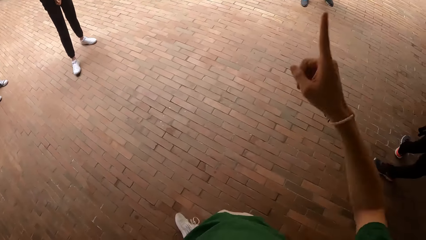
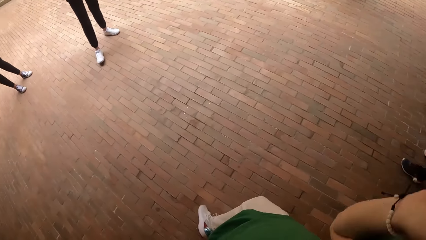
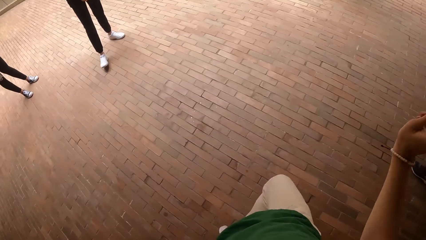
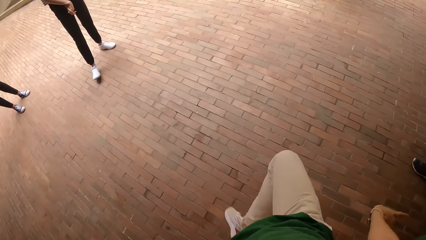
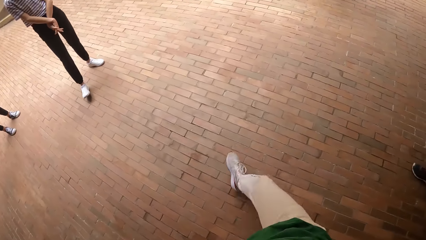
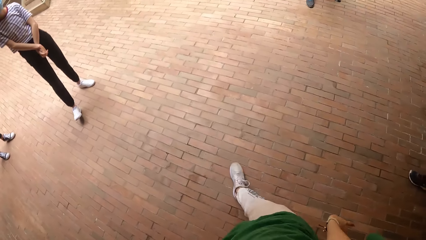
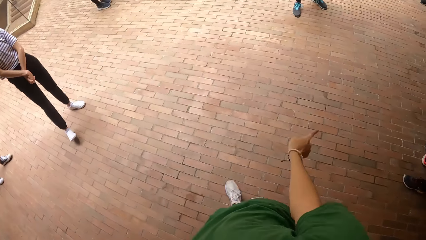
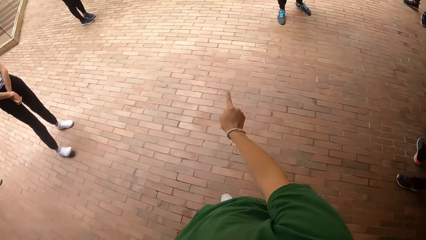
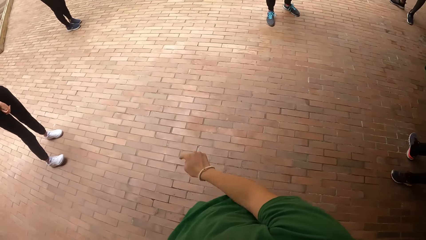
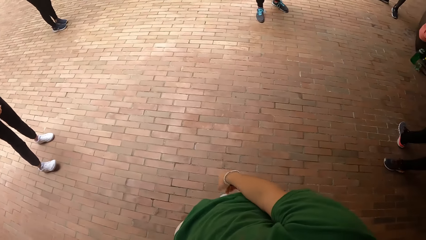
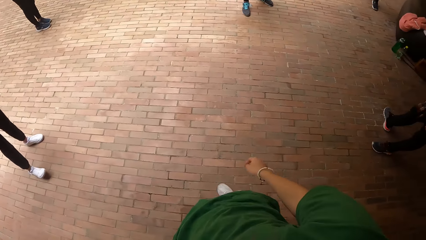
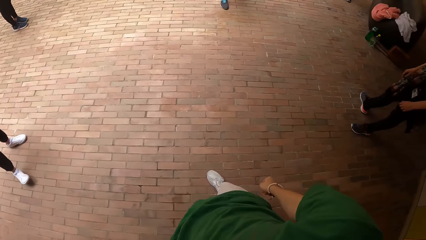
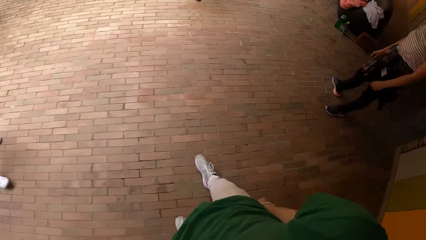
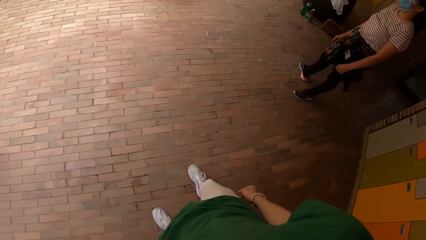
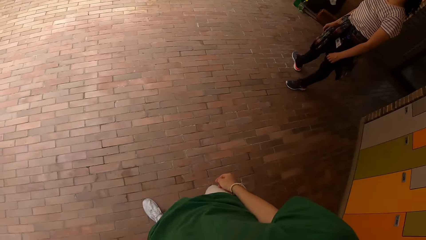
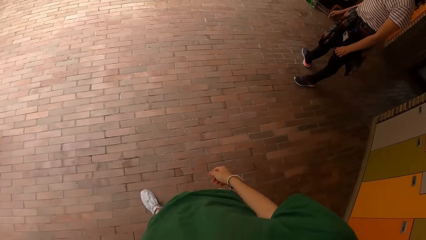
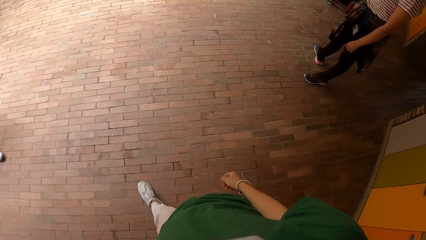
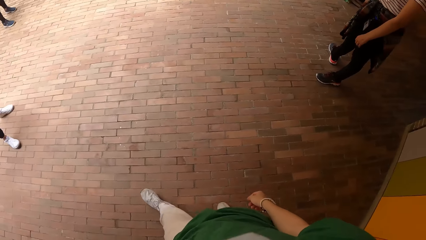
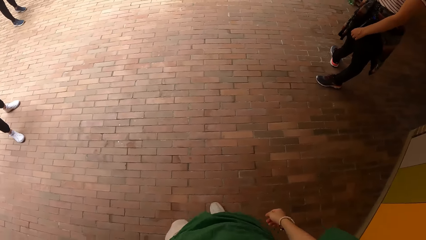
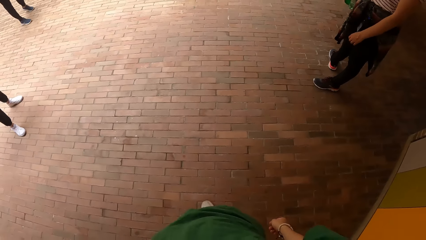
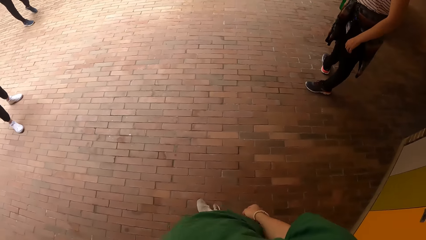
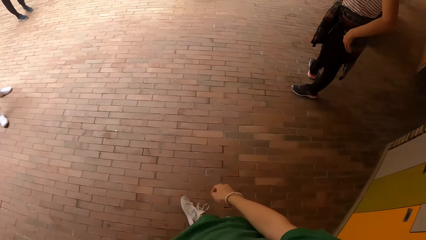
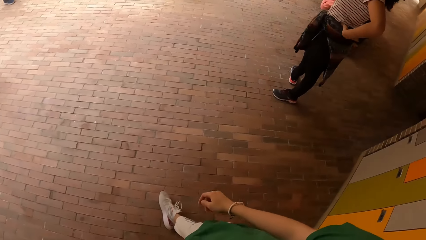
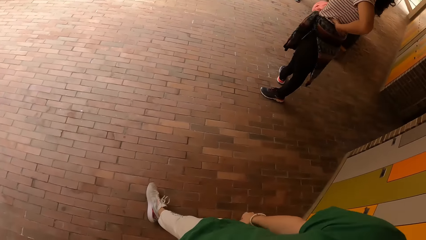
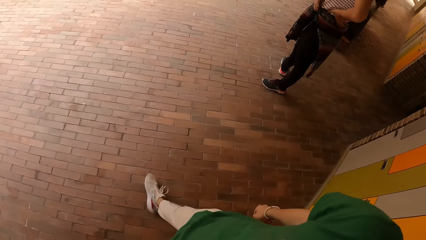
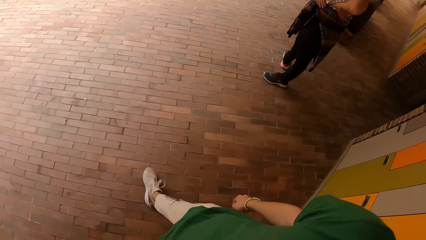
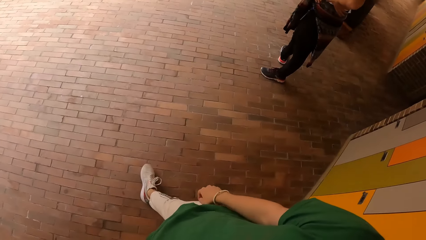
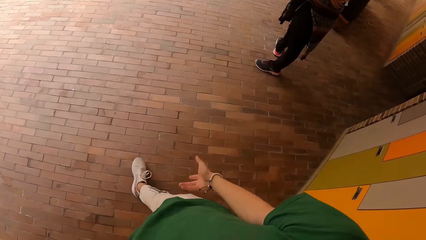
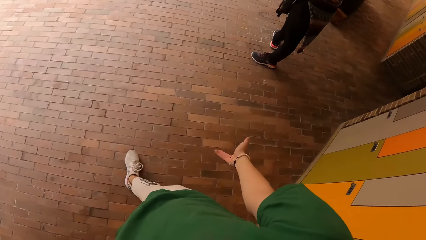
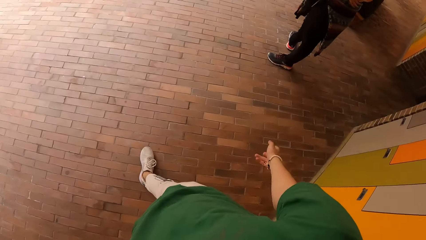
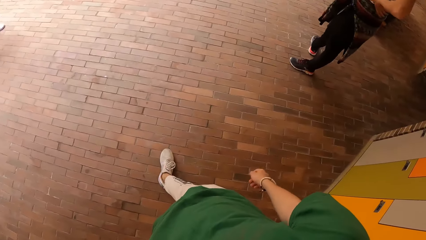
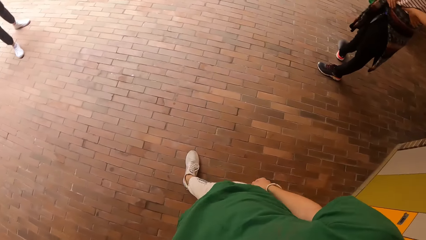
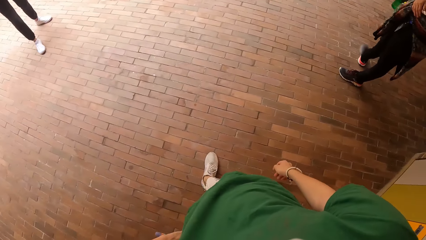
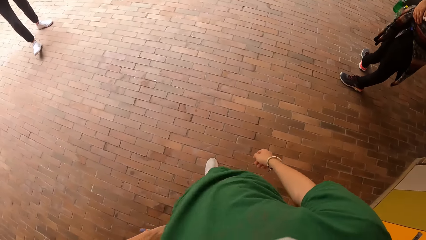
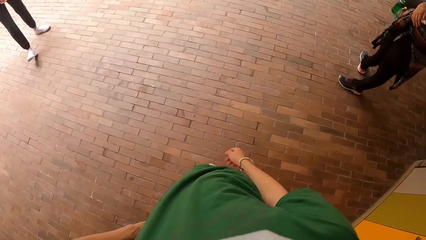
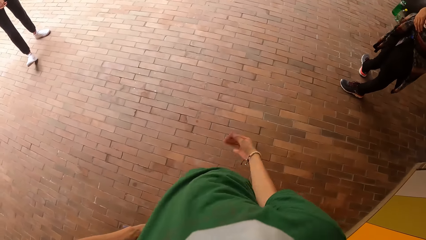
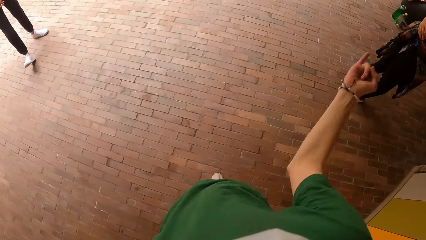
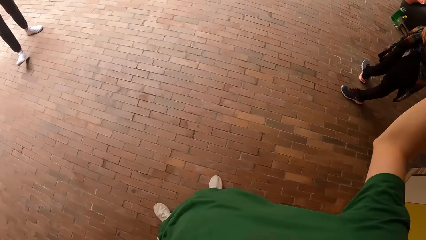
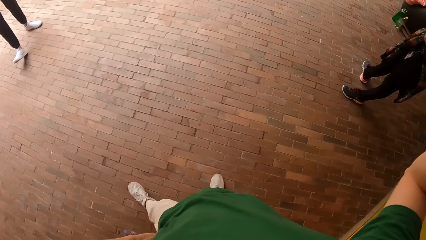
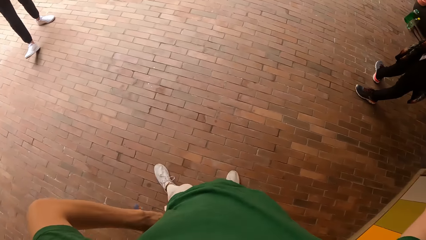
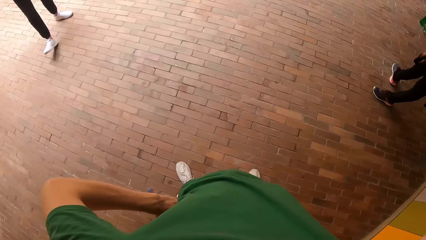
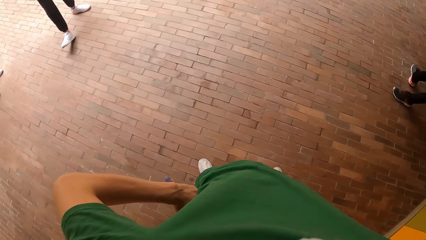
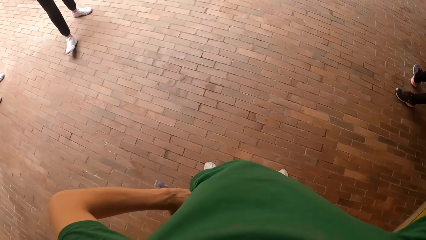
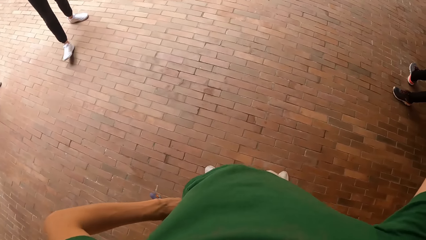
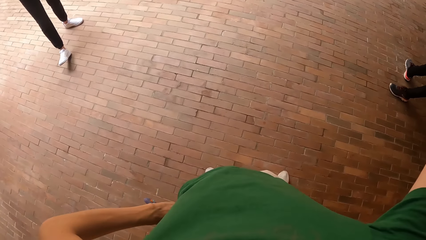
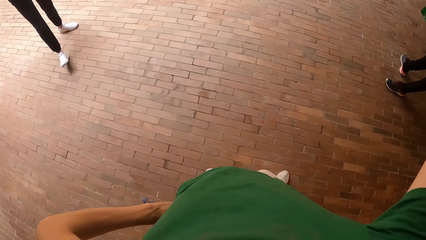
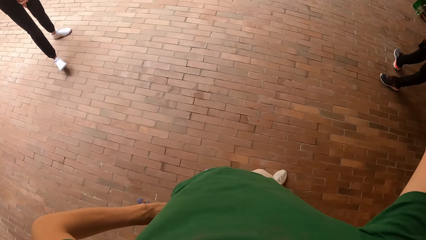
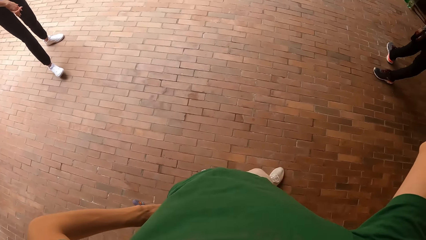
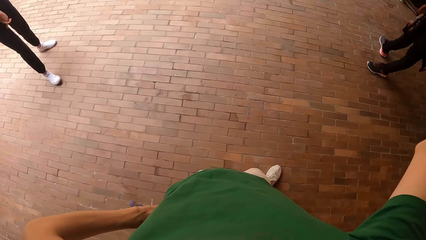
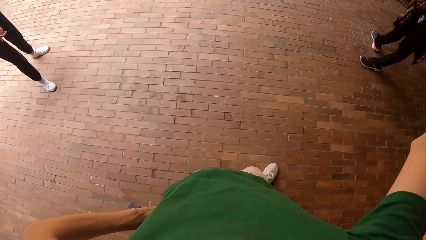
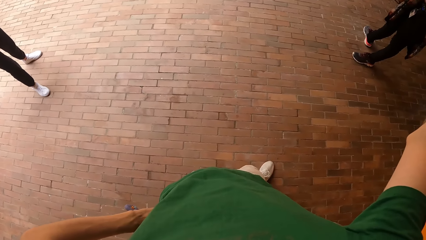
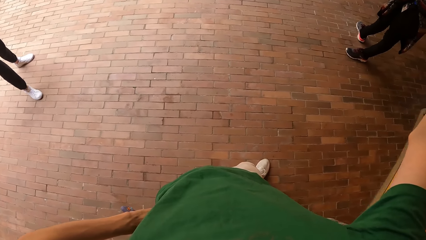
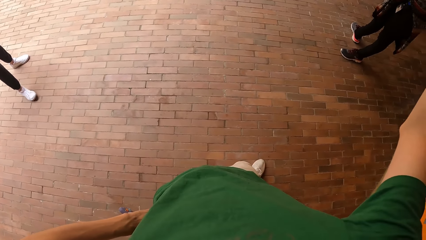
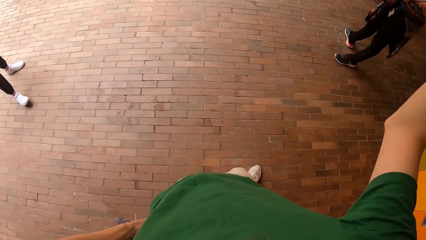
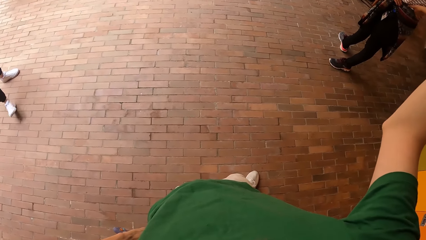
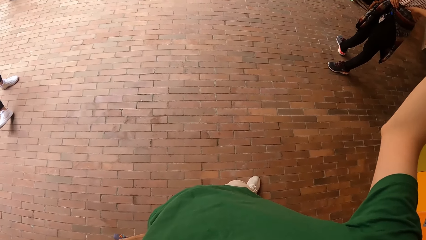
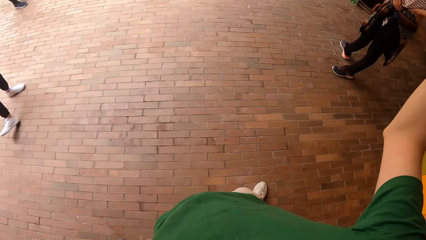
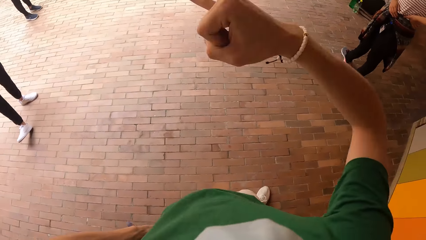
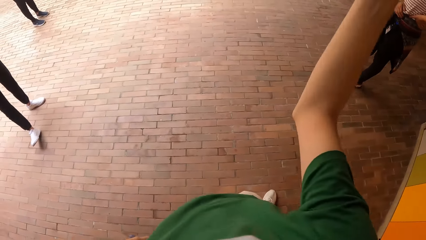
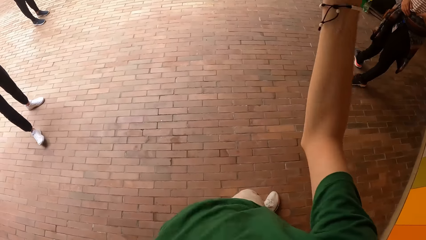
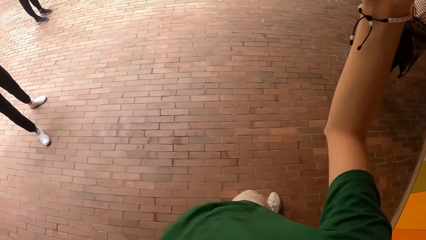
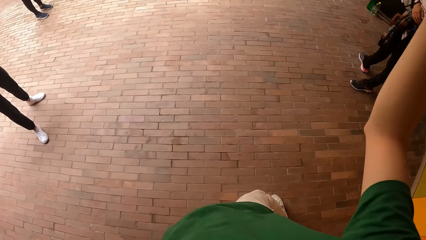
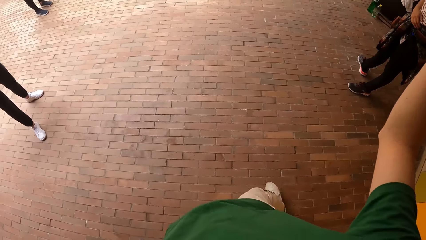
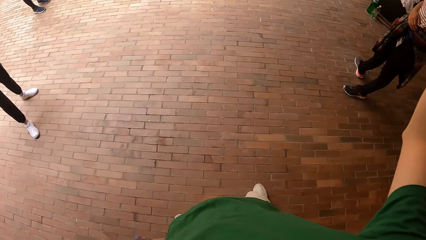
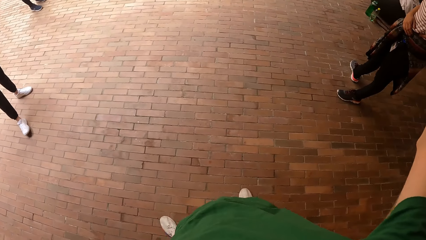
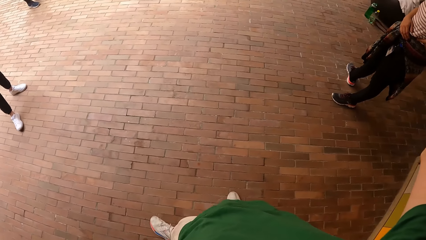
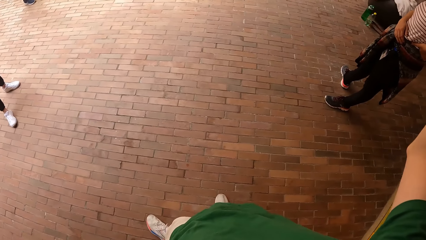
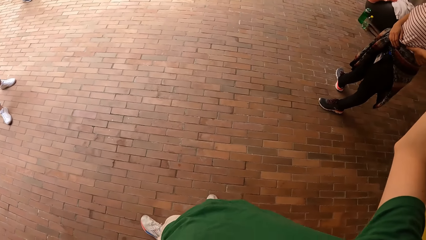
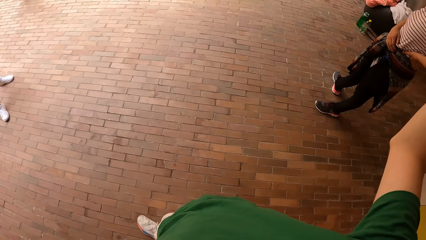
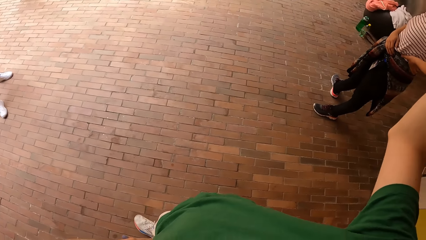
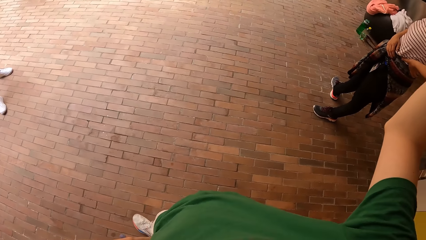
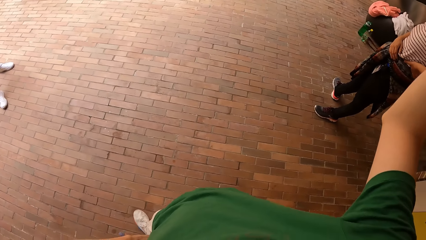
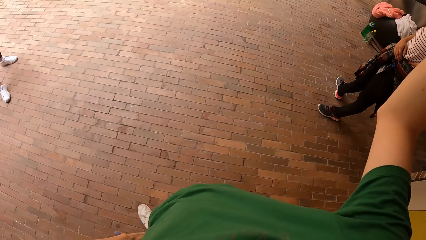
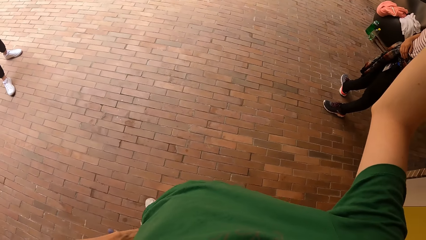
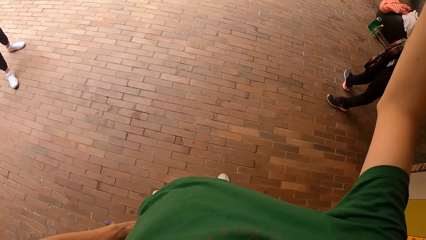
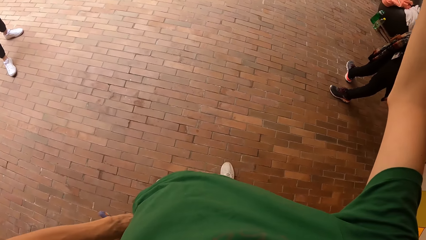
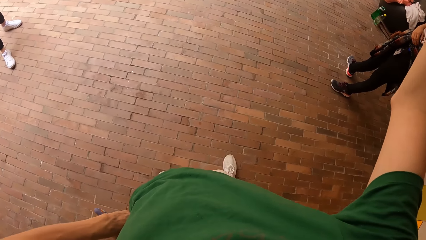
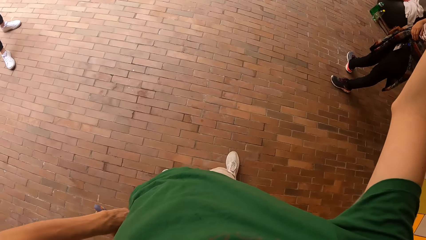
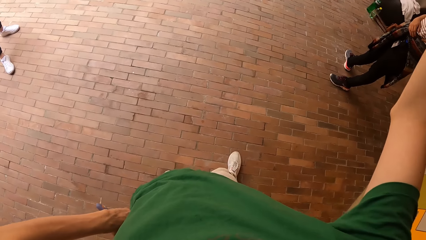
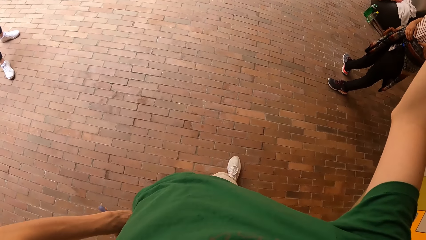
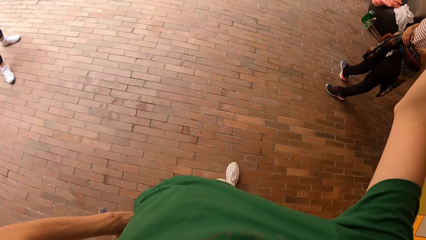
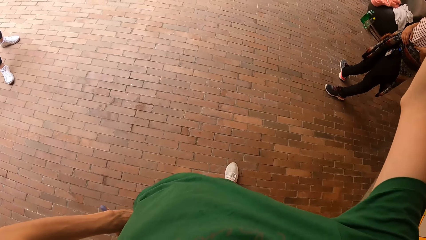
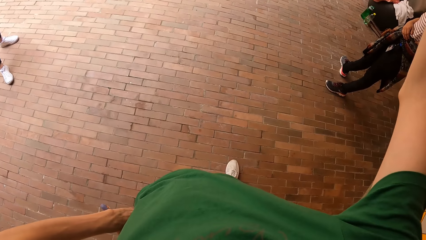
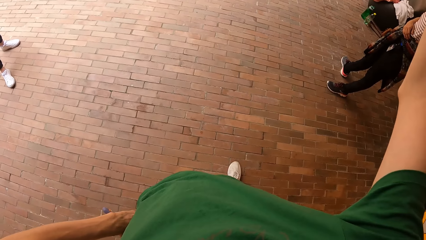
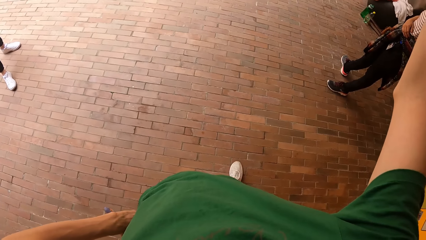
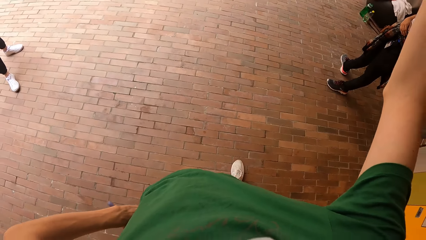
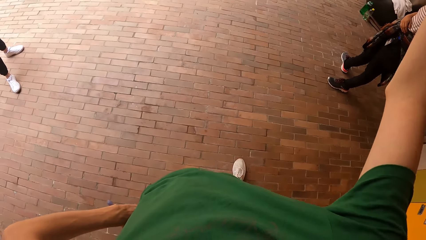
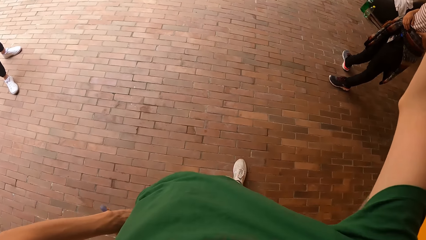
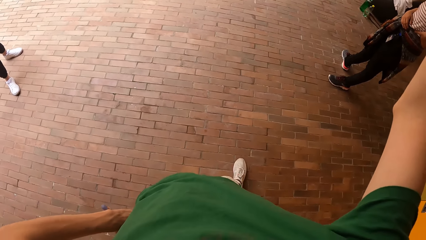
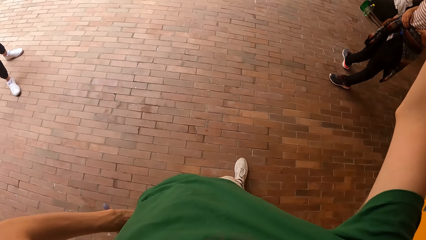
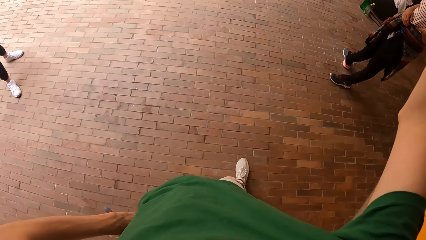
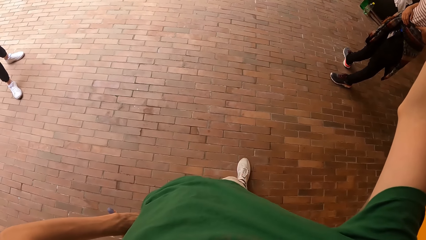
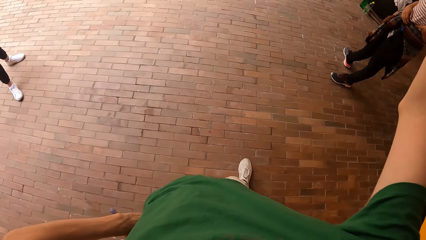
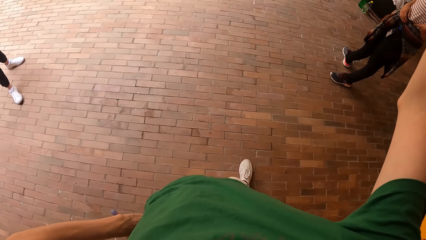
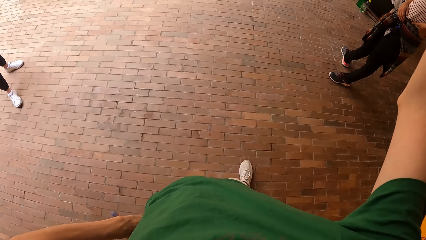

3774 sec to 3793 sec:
The camera wearer moves his leg. He illustrates with his hand.
